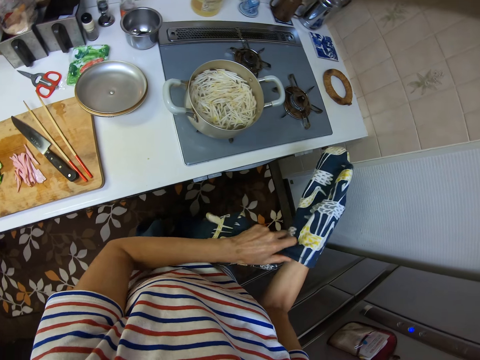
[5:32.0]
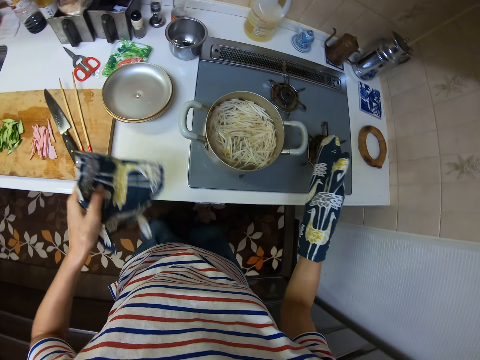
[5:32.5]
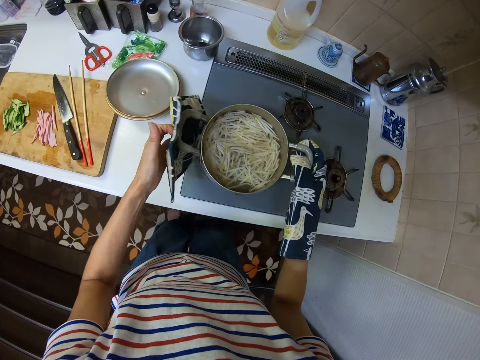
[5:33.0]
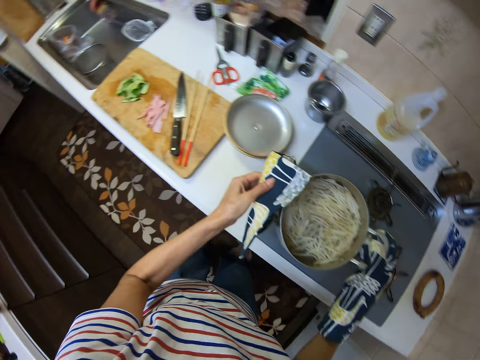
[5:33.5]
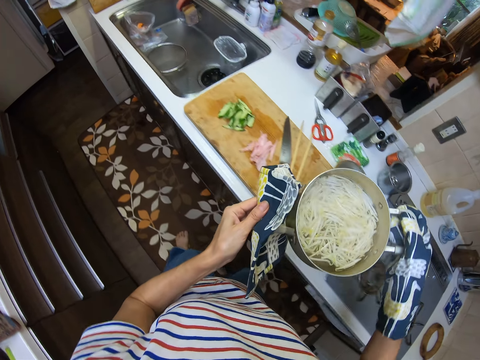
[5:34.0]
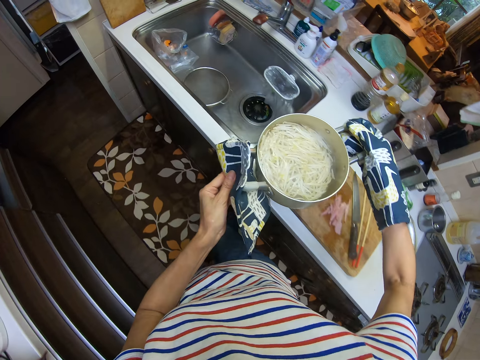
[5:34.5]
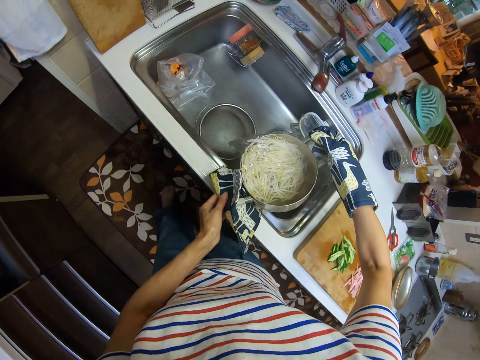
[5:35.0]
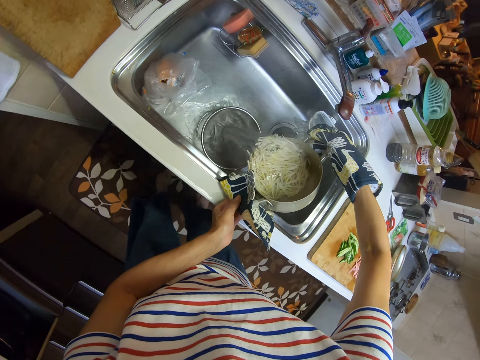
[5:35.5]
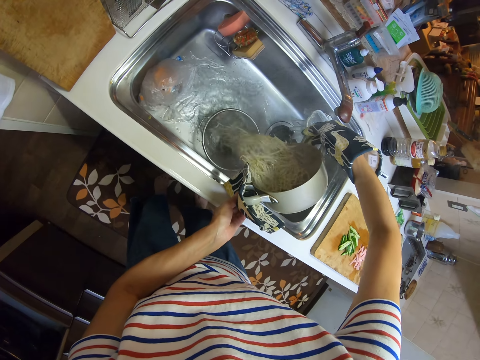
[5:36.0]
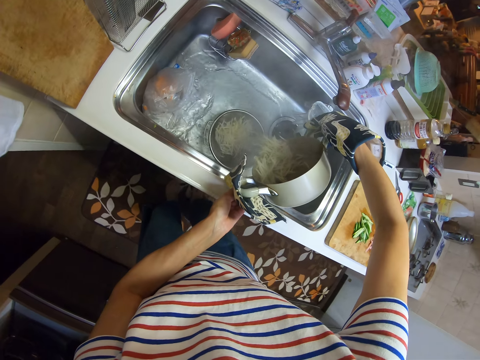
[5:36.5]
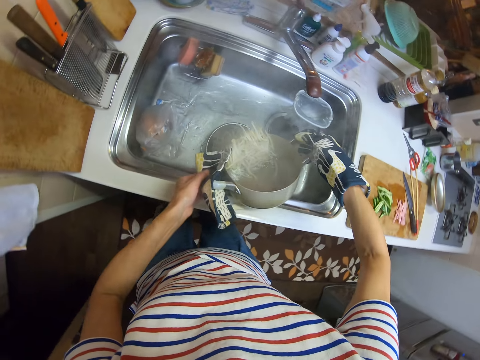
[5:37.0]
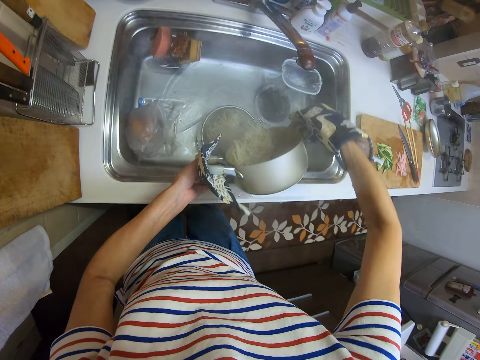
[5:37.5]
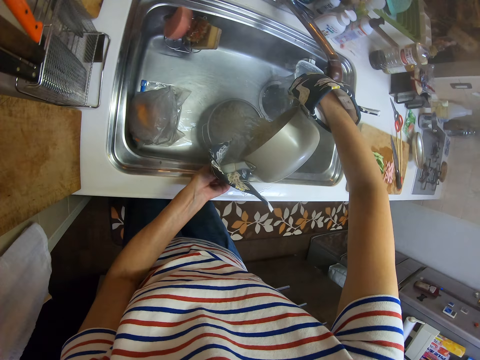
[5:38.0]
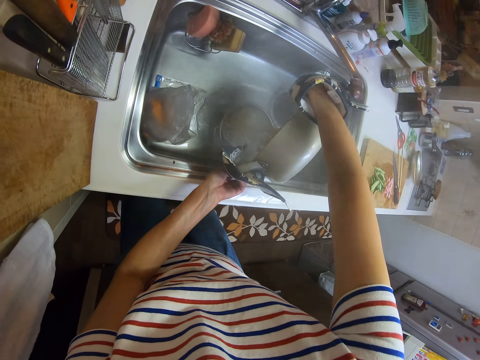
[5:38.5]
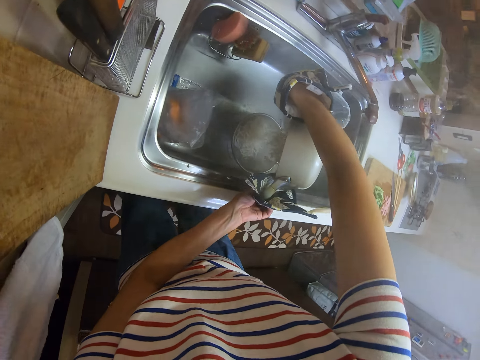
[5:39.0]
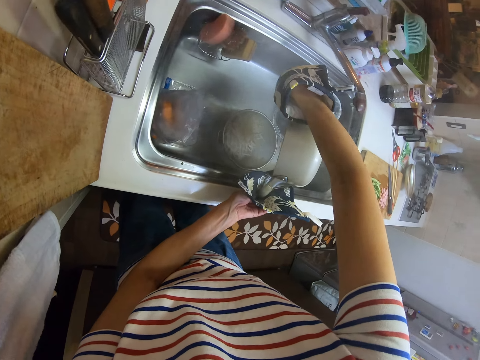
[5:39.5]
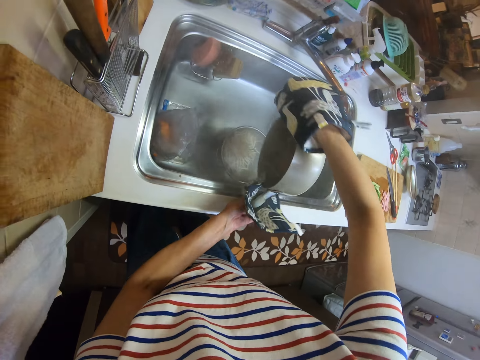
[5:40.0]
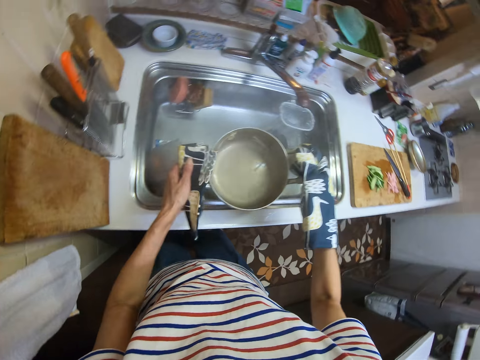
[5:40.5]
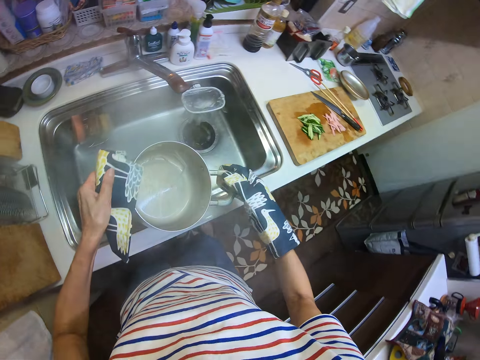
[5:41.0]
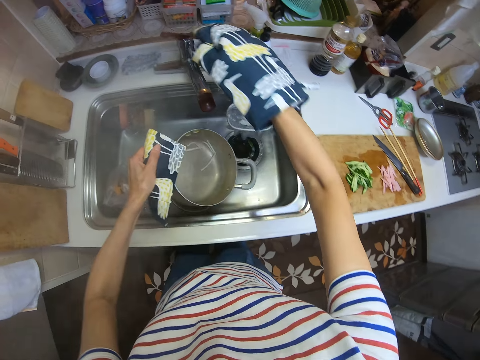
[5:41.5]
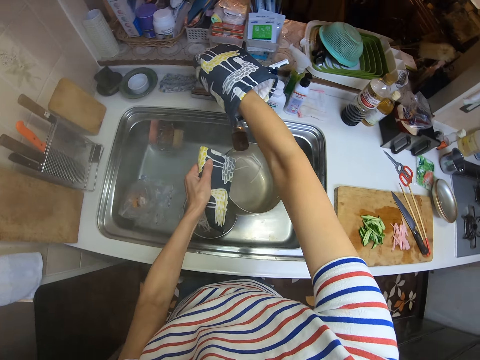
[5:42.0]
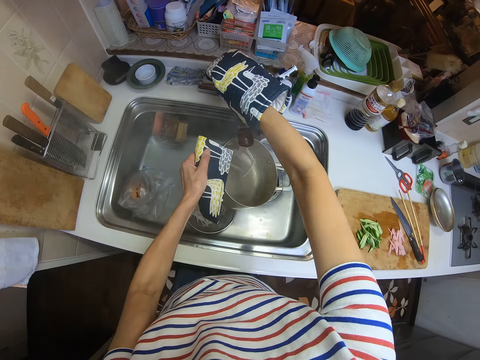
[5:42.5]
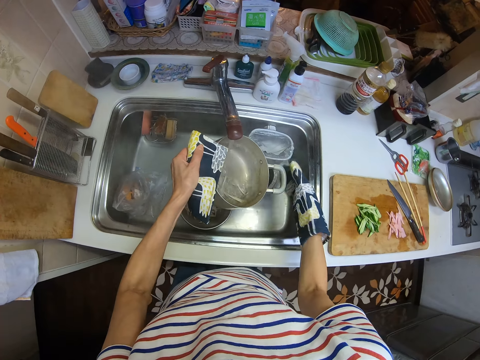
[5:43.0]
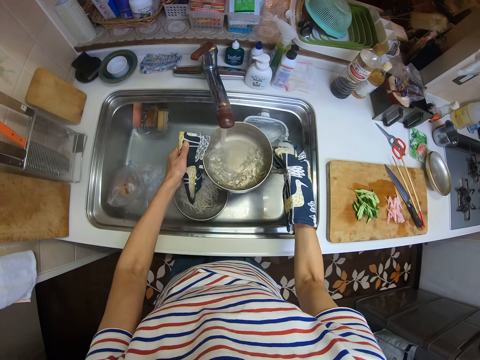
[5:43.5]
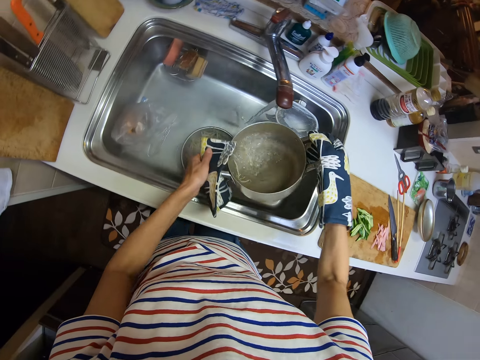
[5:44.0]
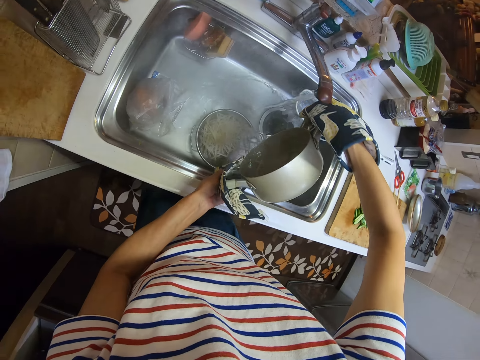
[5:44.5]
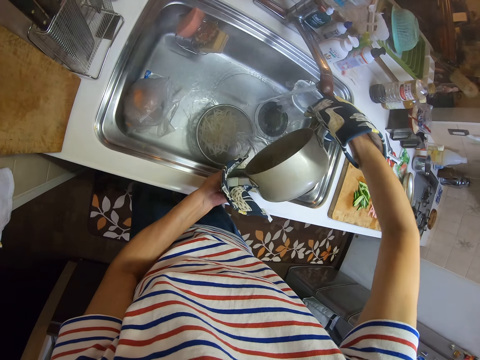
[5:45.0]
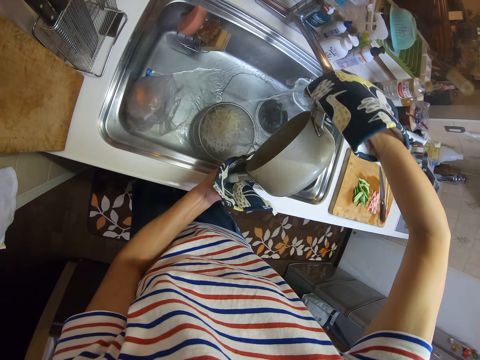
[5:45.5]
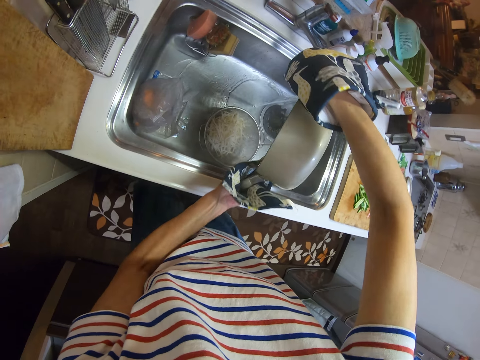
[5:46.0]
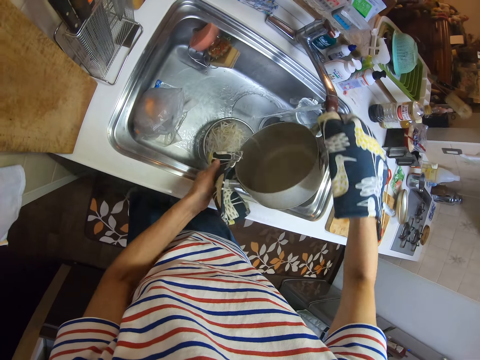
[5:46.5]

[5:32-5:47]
The camera wearer picks the pot or cooking dish on the countertop with both hands. He pours the pasta in the filter using both hands. He turns the tap on with his right hand. He puts the water in the cooking dish. He pours water into the filter from the pot using both hands.

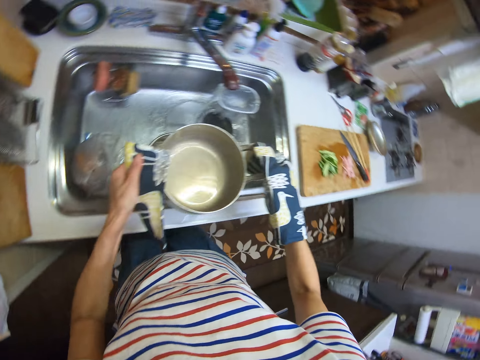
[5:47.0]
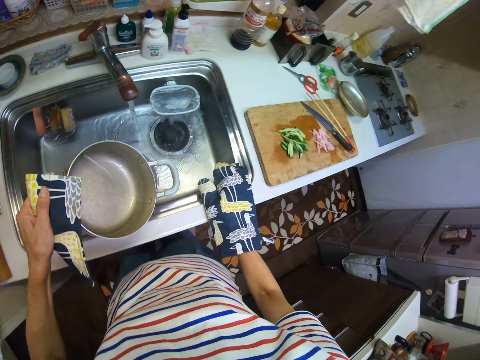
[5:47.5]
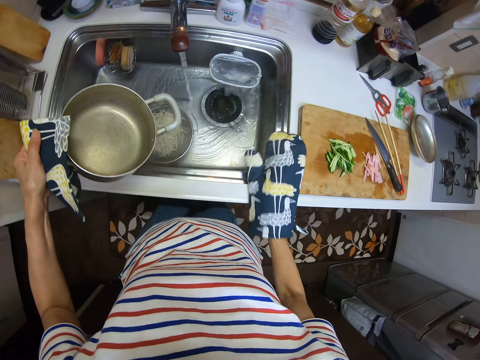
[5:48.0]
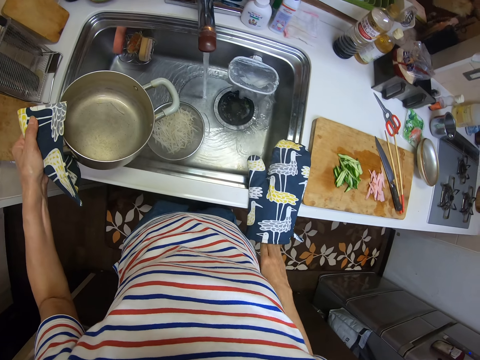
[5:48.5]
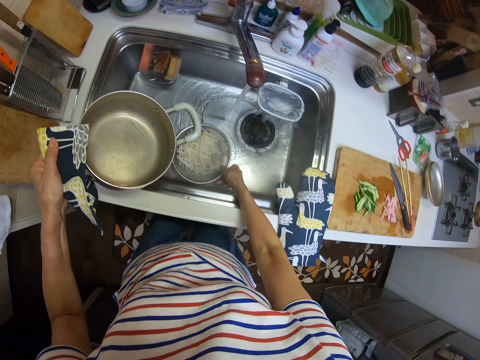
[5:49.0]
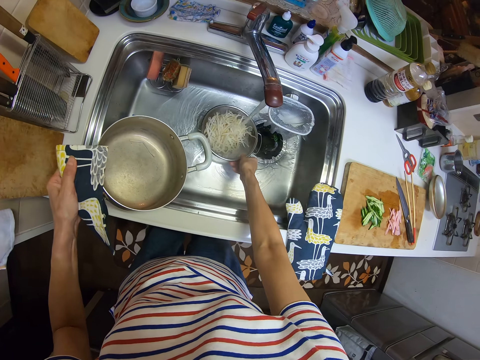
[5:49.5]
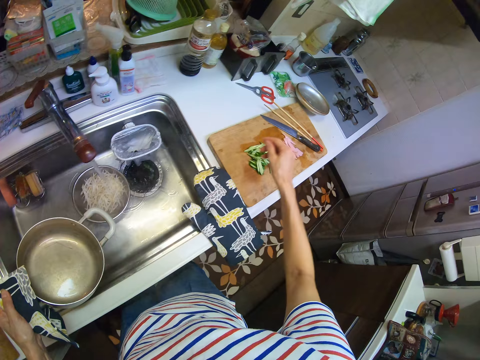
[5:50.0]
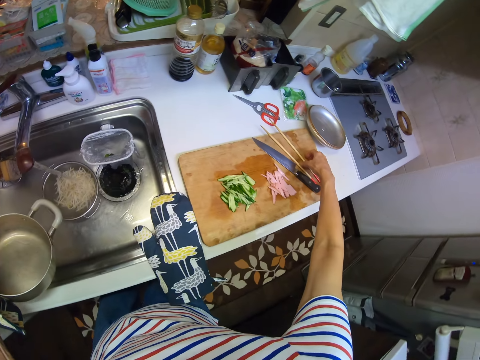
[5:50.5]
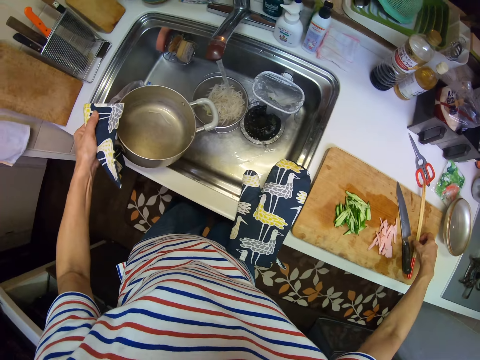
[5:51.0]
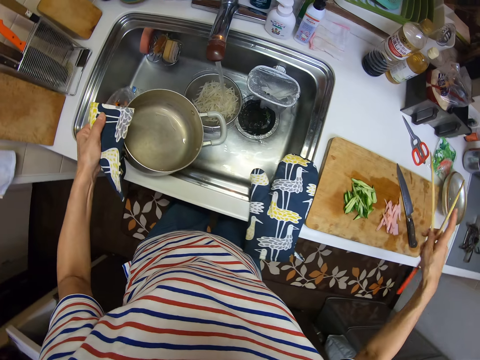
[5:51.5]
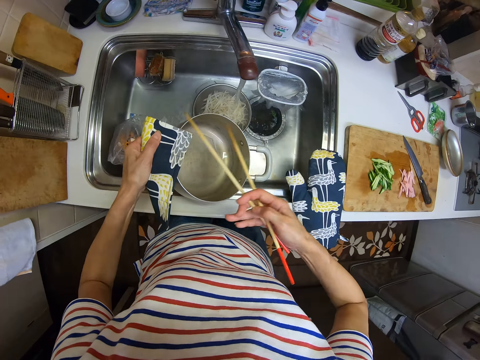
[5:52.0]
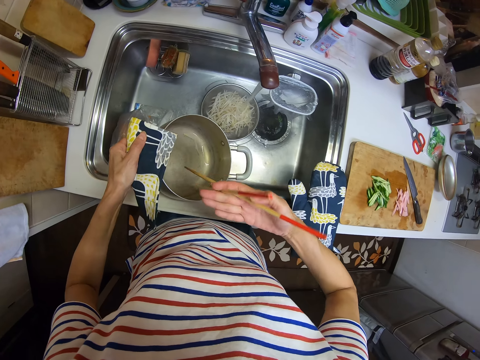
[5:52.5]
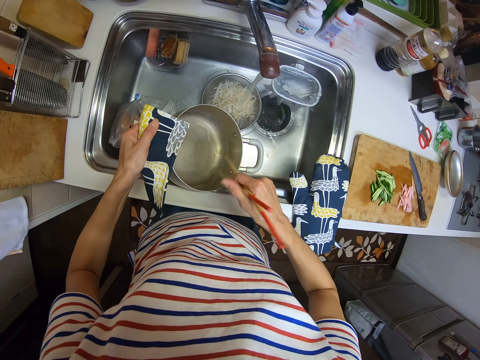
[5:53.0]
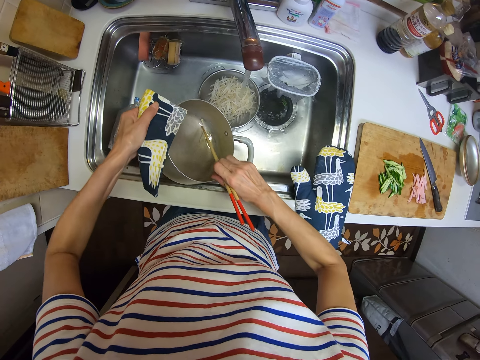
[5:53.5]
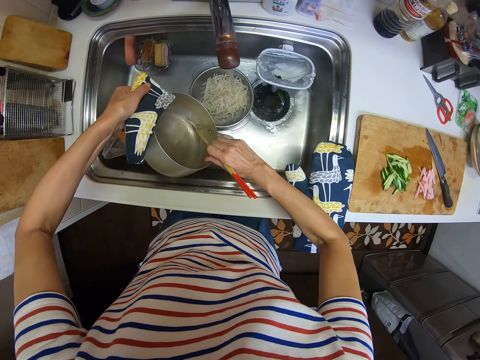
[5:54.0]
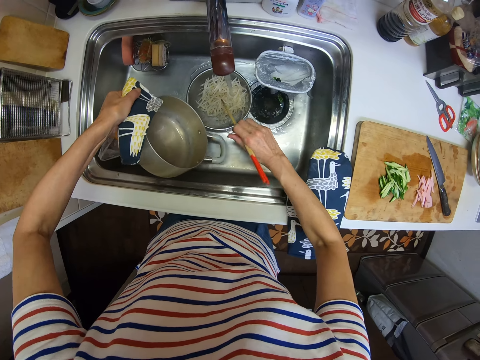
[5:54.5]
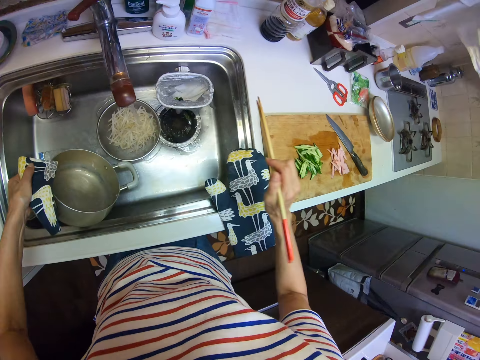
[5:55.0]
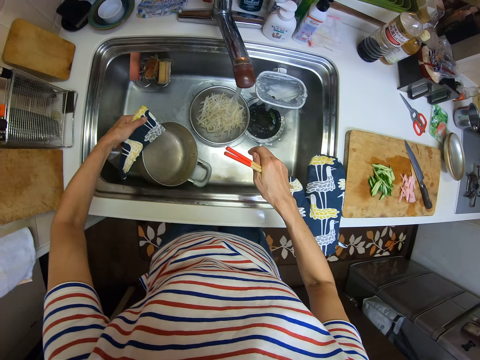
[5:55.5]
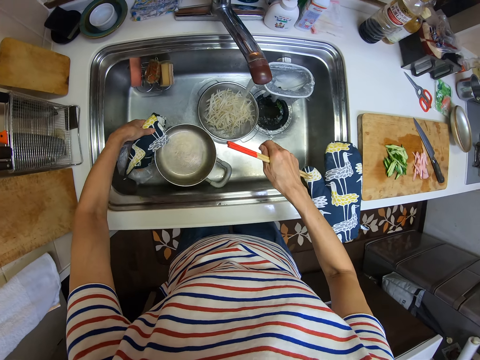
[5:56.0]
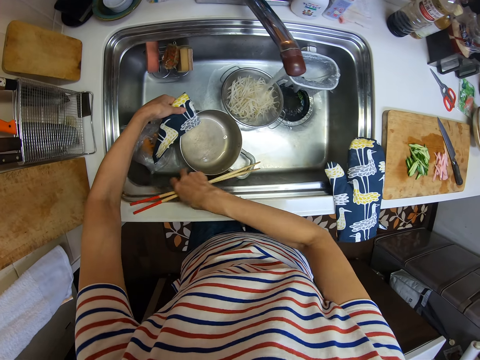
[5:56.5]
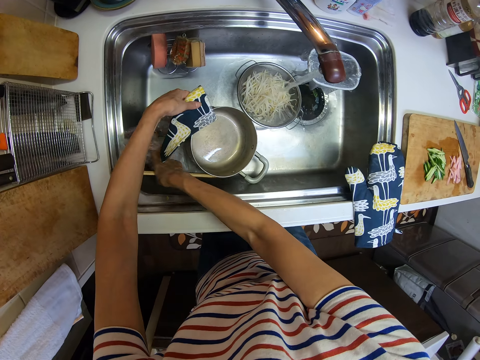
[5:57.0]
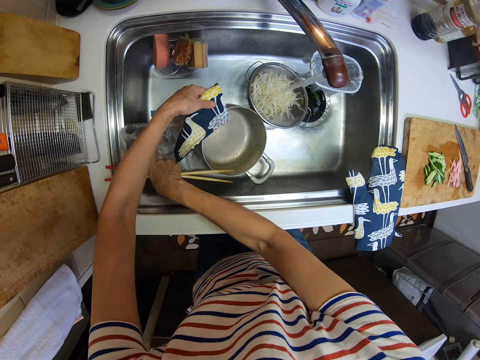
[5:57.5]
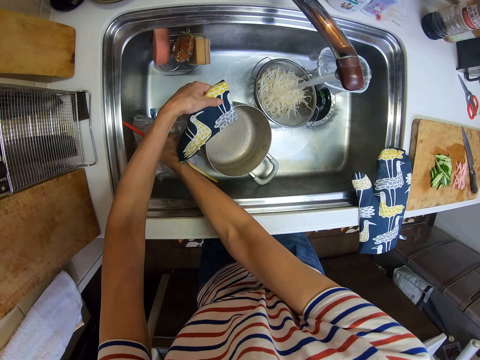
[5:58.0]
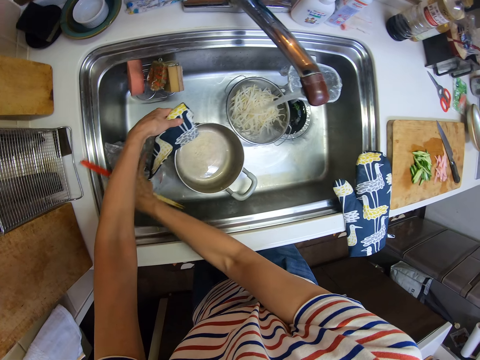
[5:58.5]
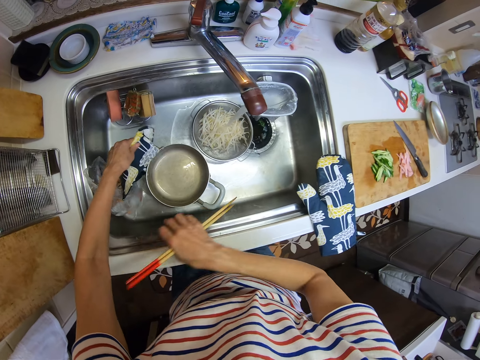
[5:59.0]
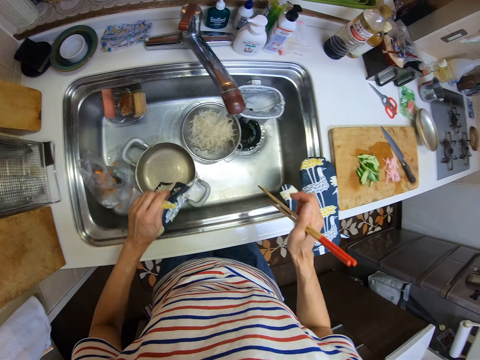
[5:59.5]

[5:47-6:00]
The camera wearer removes his hand from the oven glove. He puts the kitchen gloves on the countertop. He picks up the filter and puts it under the tap using his right hand. He picks the chopsticks on the chopping board with his right hand. He removes a straw of pasta from the pot using the chopsticks. He drops the pot in the sink using his left hand. He sorts a nylon under the pot with his right hand.
